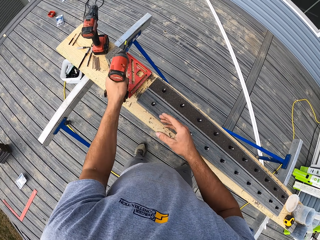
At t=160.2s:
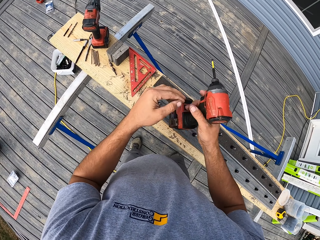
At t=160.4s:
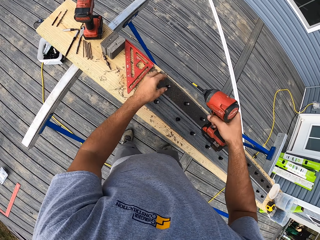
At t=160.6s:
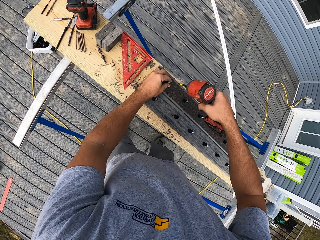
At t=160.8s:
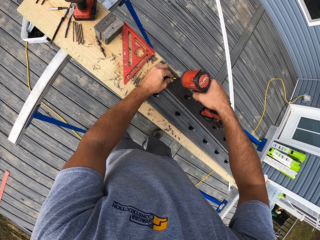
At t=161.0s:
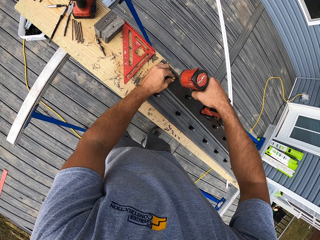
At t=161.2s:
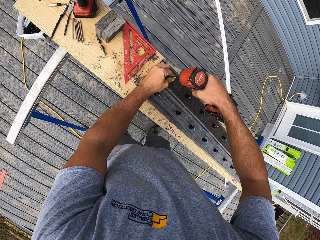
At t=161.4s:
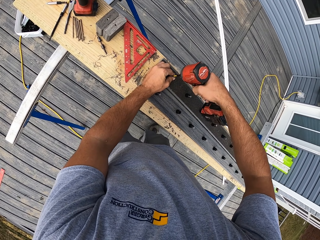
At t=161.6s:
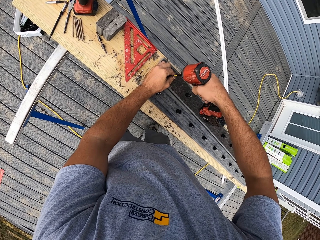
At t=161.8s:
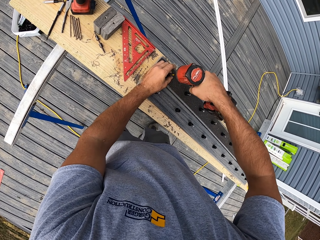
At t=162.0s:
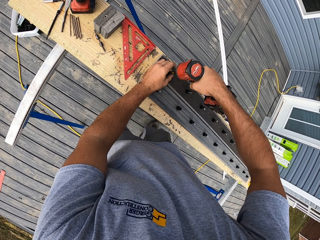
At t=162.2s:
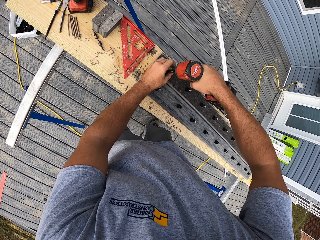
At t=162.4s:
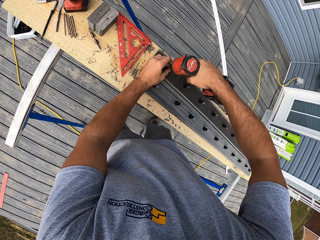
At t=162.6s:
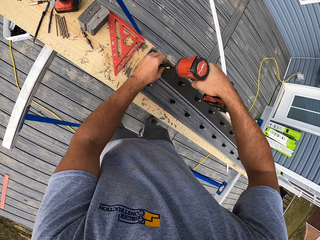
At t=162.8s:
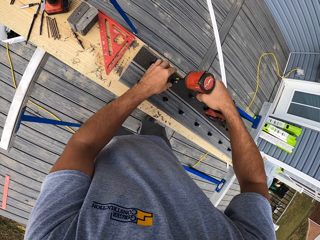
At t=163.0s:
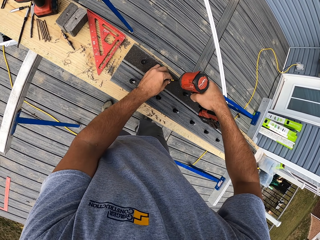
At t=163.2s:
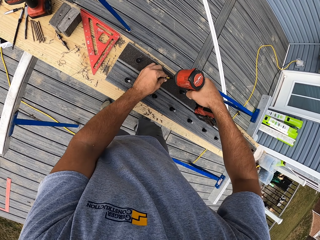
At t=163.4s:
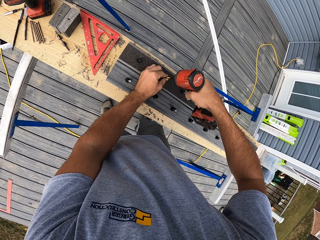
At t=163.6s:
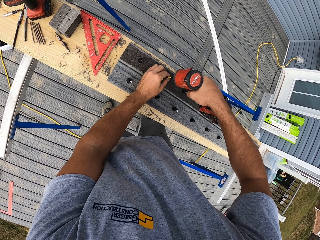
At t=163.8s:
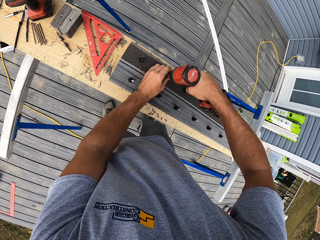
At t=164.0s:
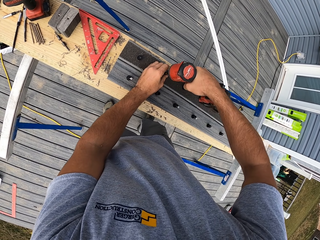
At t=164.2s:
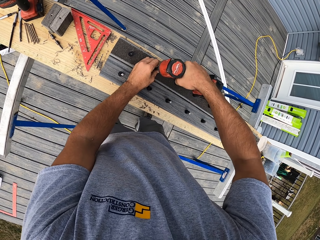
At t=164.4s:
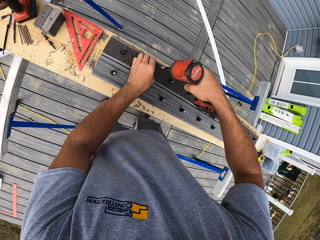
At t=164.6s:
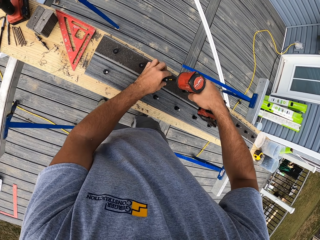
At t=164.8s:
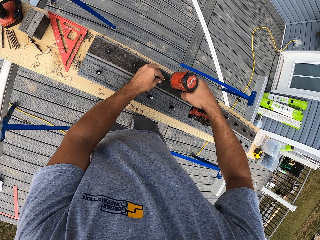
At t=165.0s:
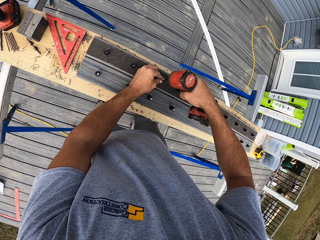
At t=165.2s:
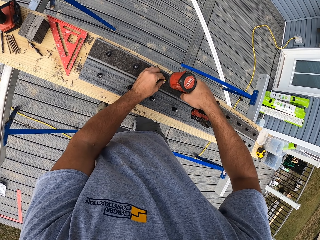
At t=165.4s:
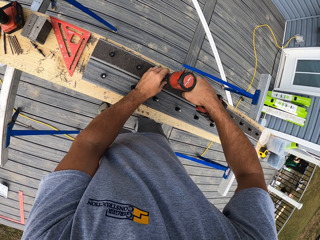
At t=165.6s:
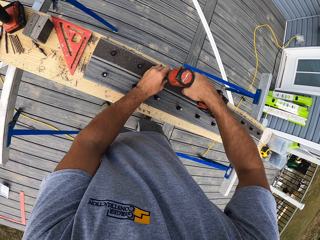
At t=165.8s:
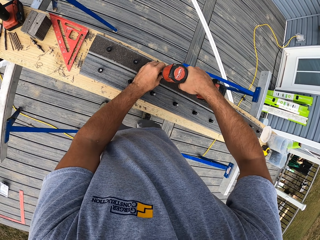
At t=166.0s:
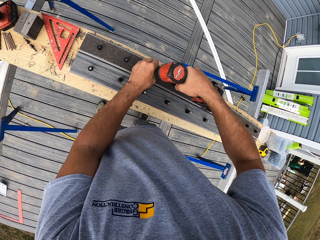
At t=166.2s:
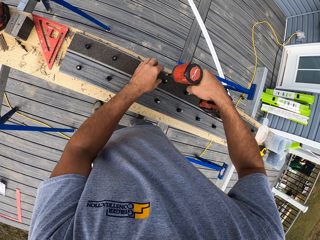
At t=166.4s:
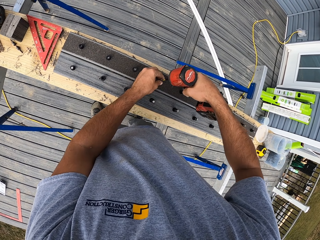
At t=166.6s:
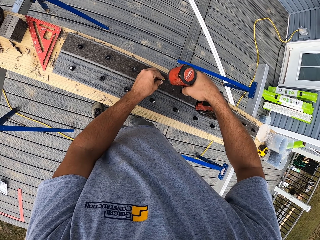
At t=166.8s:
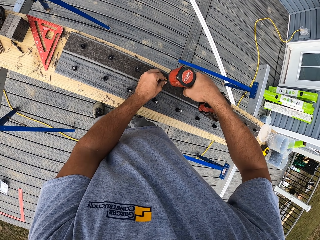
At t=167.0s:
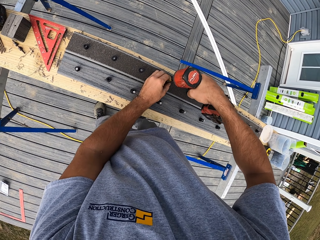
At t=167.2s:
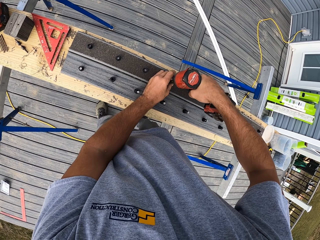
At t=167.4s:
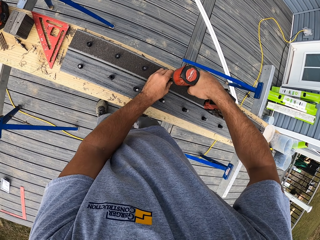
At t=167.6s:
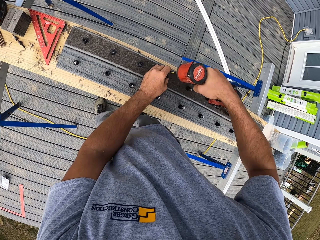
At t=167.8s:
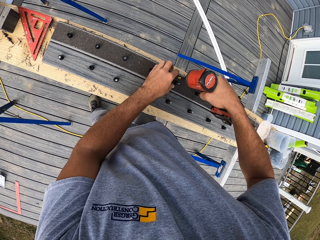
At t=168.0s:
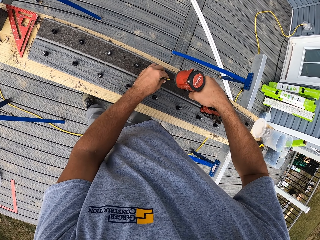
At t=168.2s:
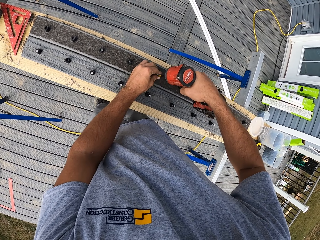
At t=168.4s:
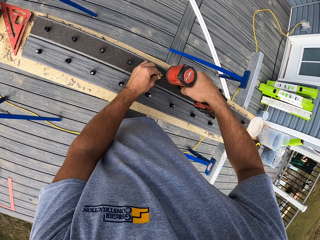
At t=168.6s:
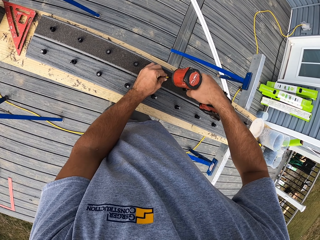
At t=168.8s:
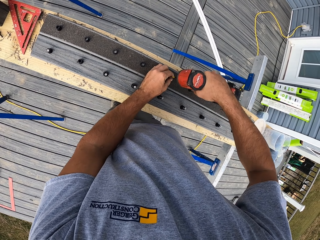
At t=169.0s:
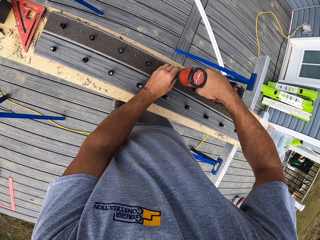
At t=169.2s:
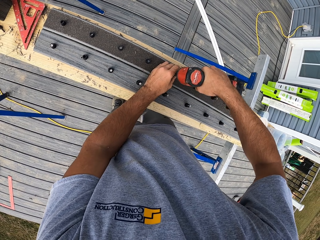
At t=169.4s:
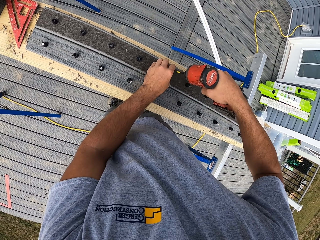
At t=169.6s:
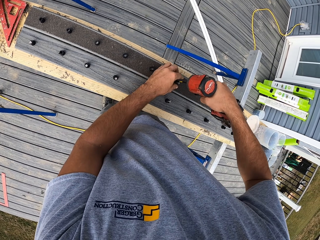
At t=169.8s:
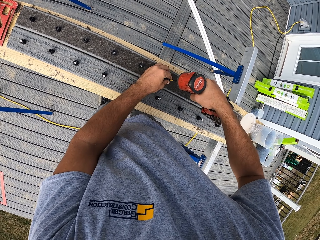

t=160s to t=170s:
The camera wearer takes an impact driver. They hold a drill. They adjust screws with the impact driver.

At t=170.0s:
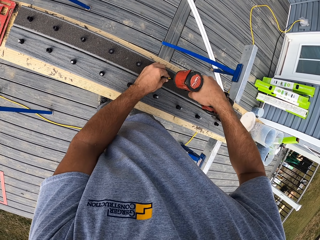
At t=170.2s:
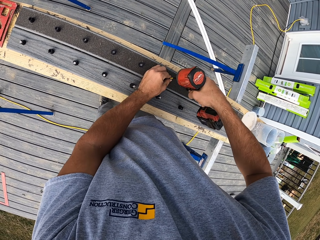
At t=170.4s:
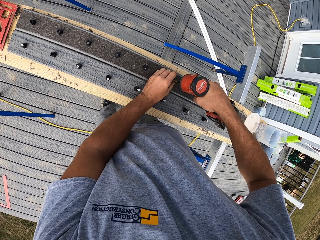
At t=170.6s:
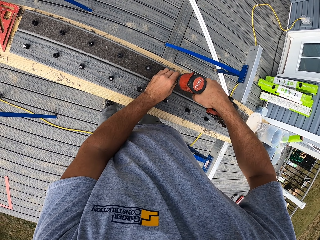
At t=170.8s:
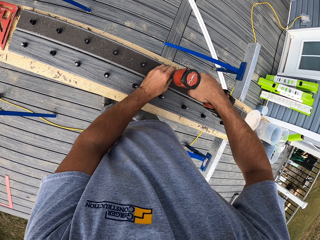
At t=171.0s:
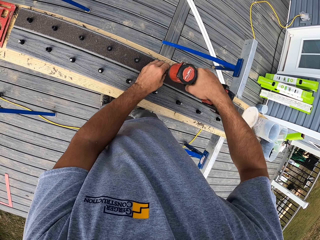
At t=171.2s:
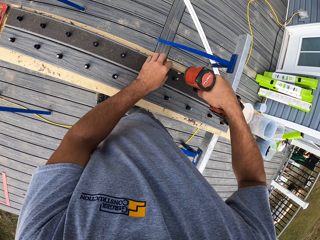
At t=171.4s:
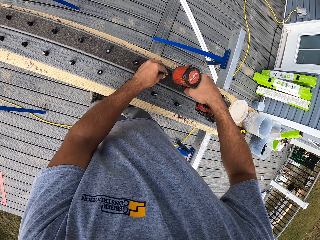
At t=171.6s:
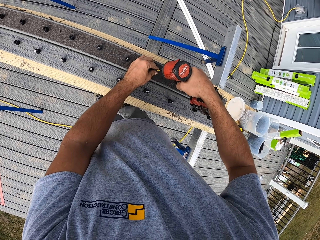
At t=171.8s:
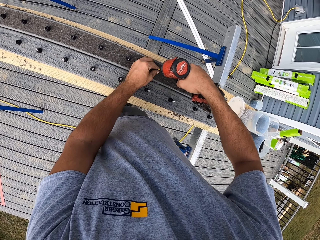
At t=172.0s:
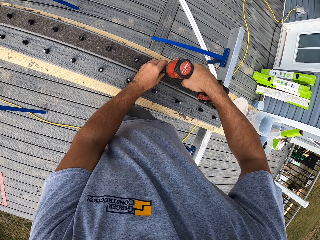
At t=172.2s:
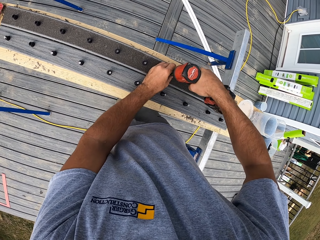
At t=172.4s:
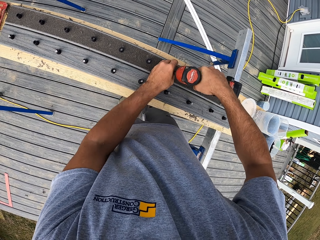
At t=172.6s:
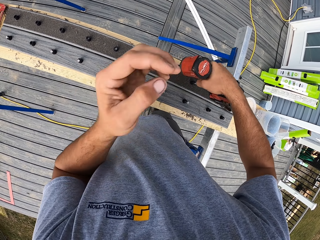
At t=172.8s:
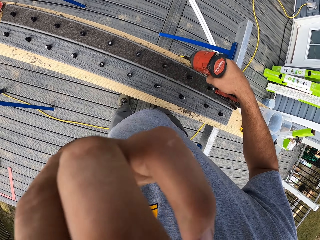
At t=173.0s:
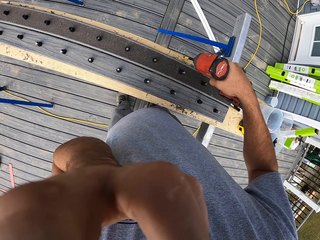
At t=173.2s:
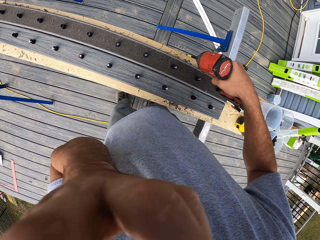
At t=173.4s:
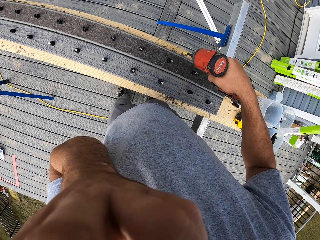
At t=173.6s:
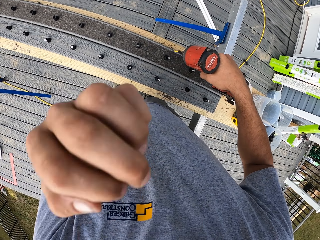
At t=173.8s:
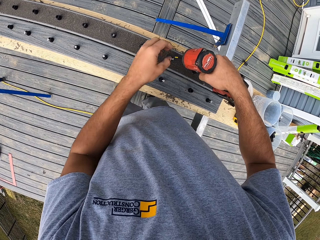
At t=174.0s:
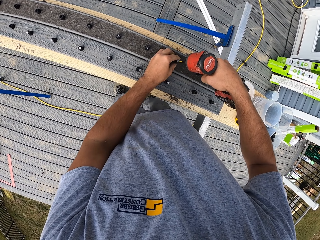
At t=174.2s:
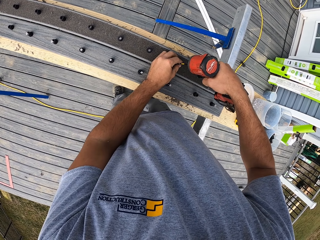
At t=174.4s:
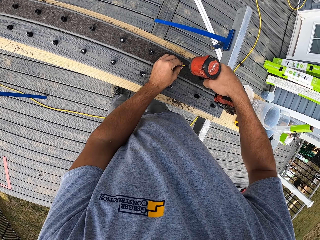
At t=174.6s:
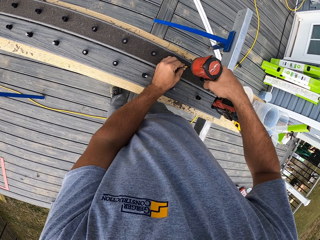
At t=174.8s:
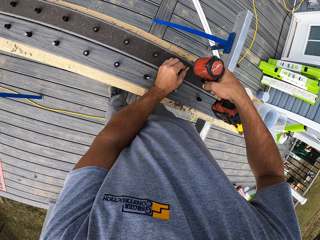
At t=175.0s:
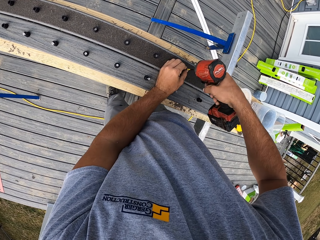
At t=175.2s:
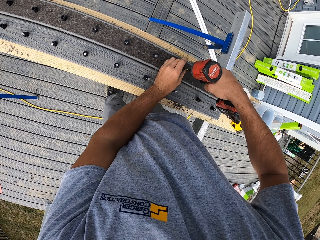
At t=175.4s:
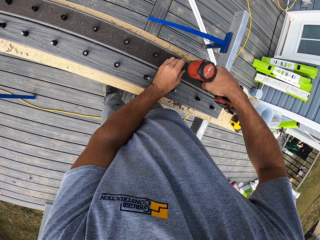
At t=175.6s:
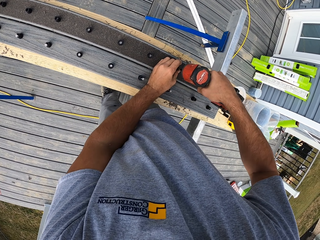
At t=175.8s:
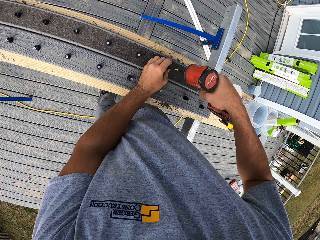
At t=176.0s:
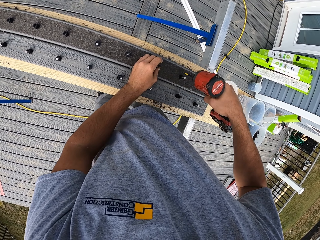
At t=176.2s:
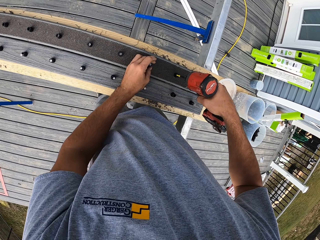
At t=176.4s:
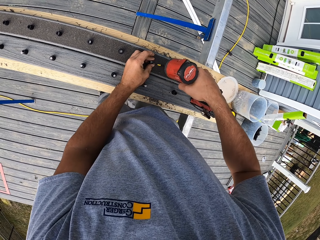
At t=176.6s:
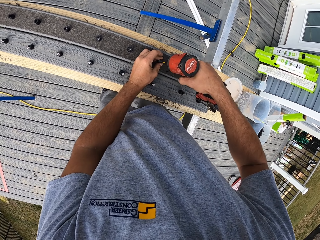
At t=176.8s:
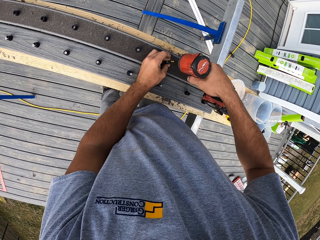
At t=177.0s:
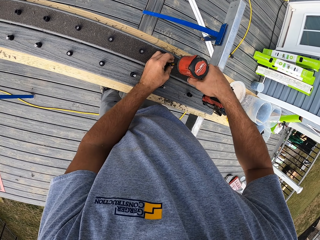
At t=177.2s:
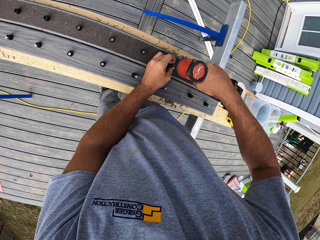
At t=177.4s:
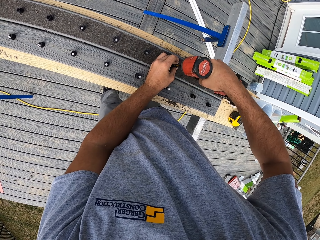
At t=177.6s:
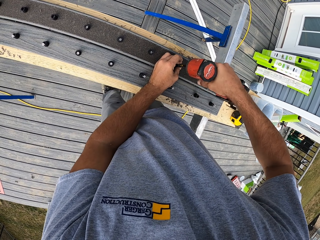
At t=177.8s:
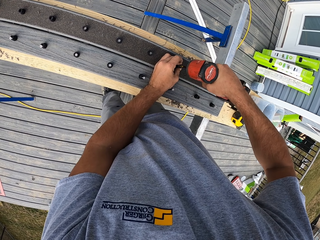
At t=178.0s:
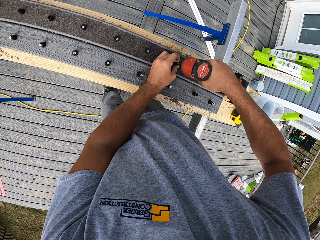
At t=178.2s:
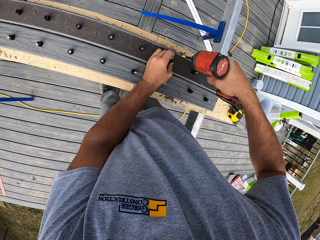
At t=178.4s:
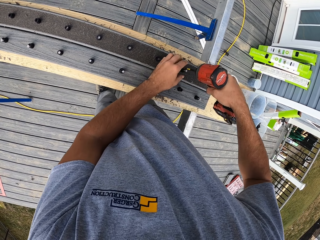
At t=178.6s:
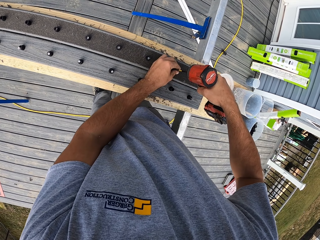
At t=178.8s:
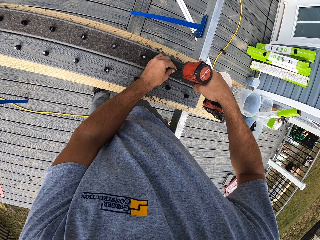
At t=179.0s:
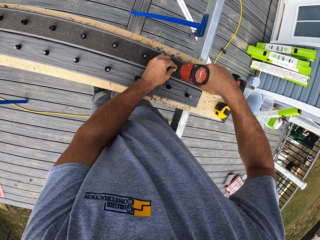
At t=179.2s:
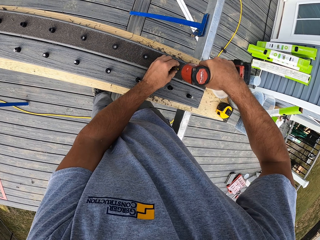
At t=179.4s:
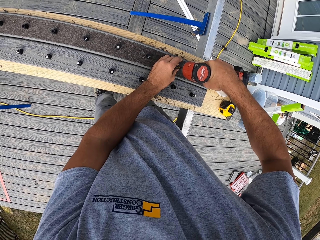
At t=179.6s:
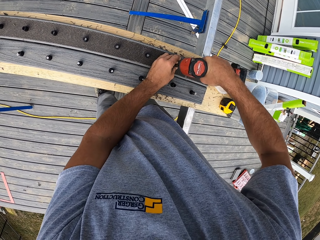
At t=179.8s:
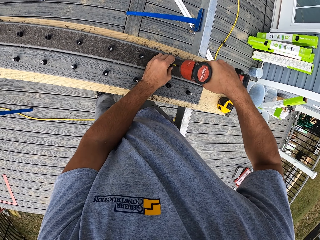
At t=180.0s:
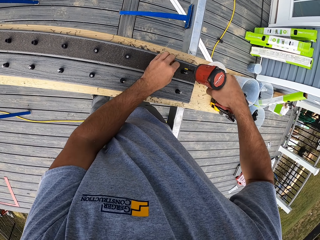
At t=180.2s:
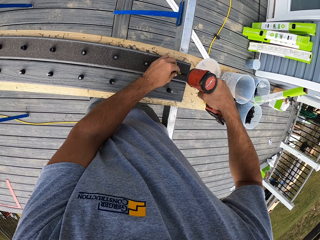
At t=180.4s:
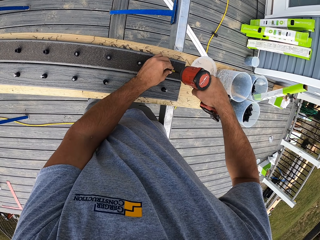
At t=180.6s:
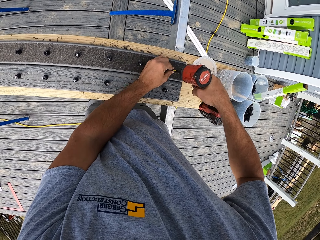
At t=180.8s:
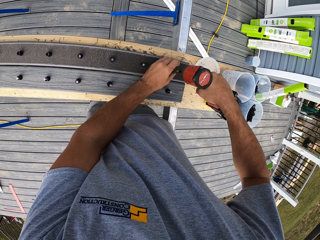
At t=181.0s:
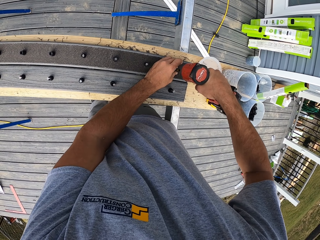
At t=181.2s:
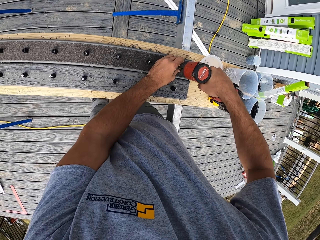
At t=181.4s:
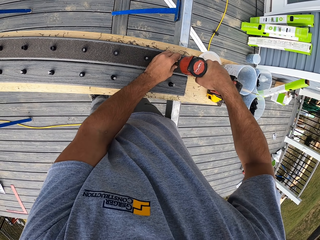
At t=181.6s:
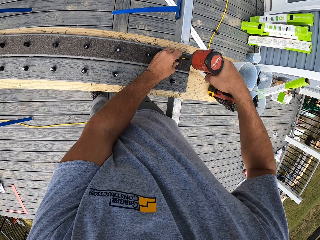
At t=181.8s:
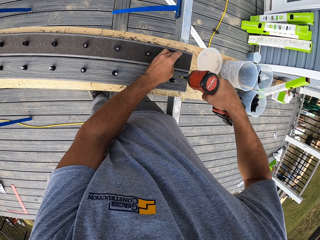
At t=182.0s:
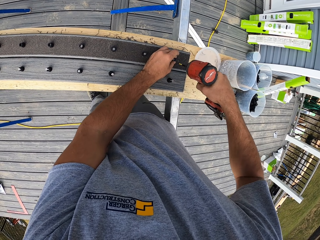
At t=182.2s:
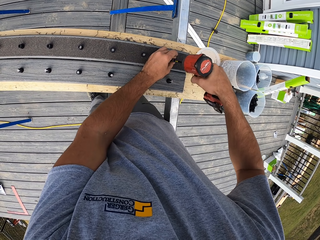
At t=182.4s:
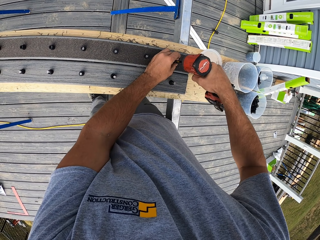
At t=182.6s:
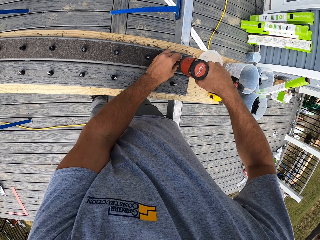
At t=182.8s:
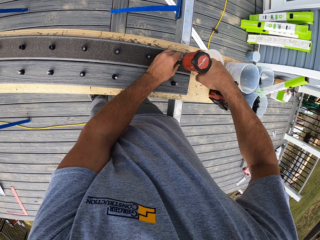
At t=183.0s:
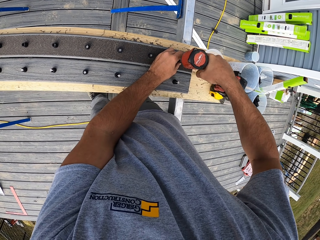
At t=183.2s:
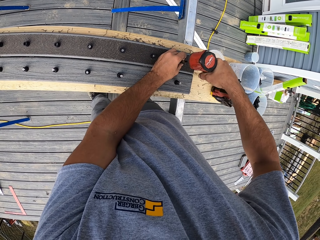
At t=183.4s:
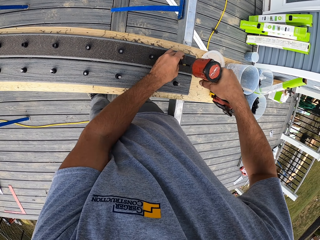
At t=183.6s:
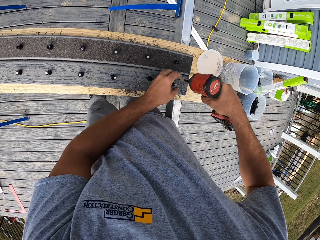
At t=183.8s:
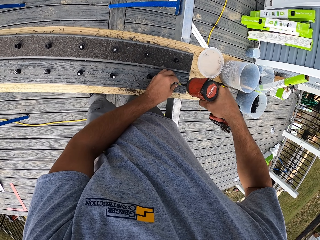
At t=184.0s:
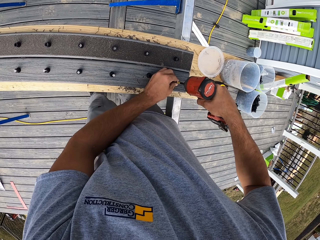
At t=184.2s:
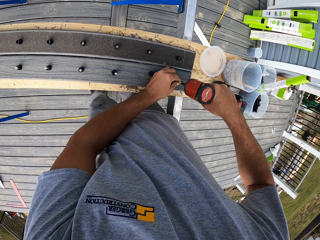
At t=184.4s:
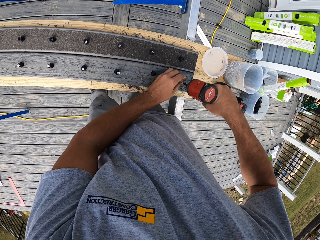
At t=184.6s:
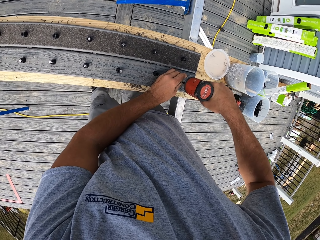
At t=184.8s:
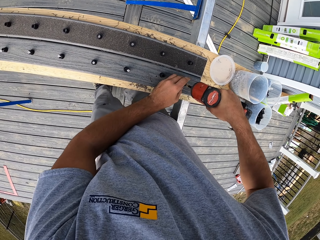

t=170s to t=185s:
The camera wearer touches his mouth. He adjusts screws with an impact driver.
